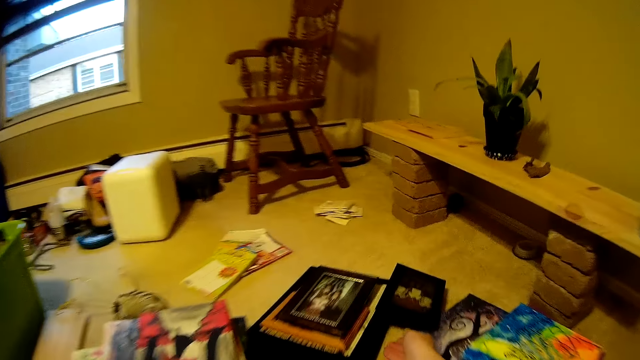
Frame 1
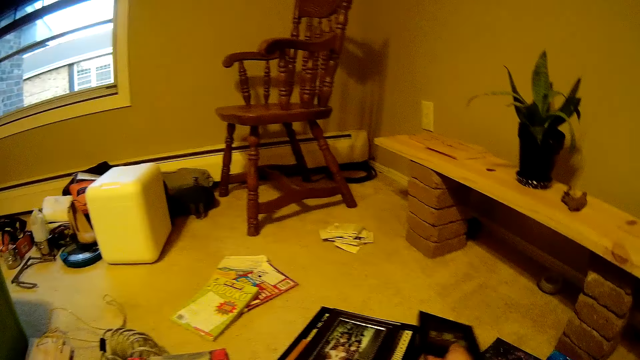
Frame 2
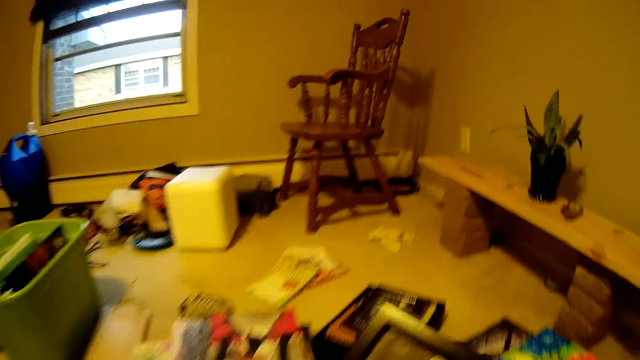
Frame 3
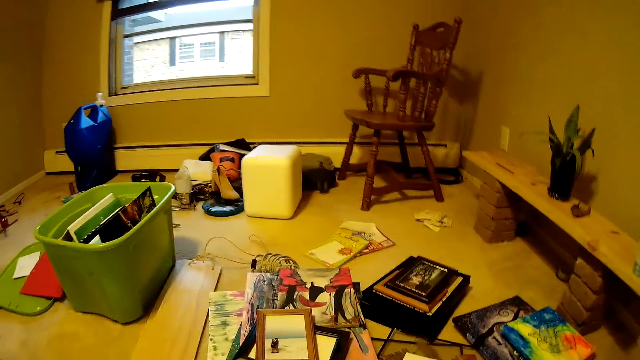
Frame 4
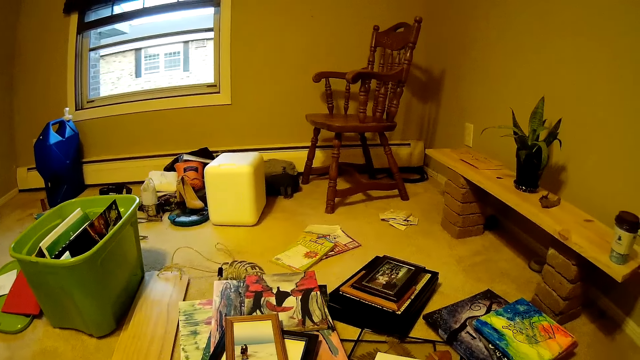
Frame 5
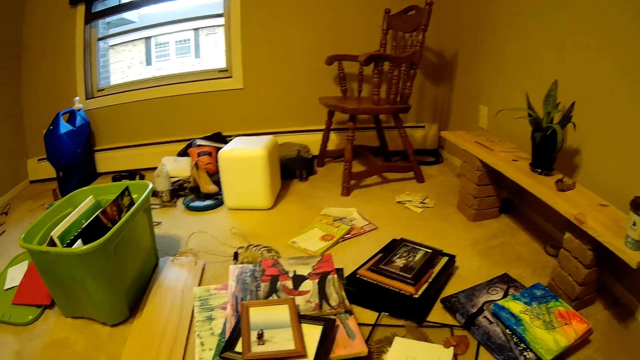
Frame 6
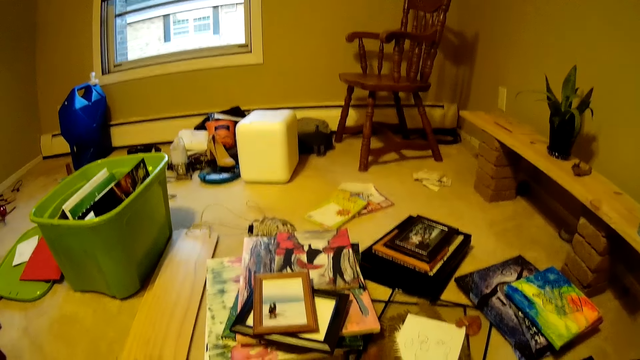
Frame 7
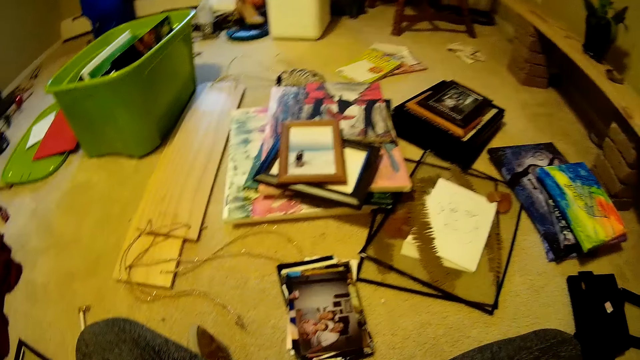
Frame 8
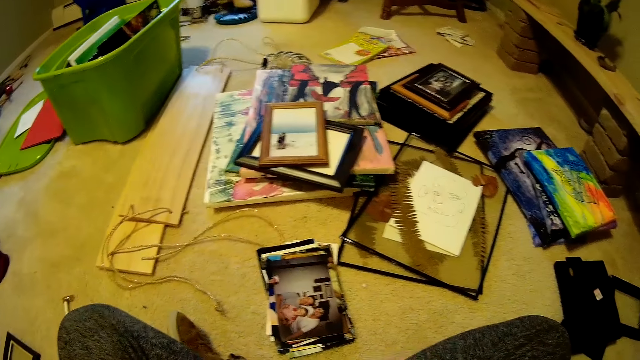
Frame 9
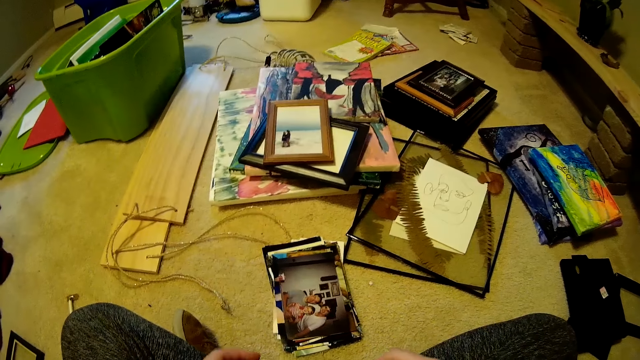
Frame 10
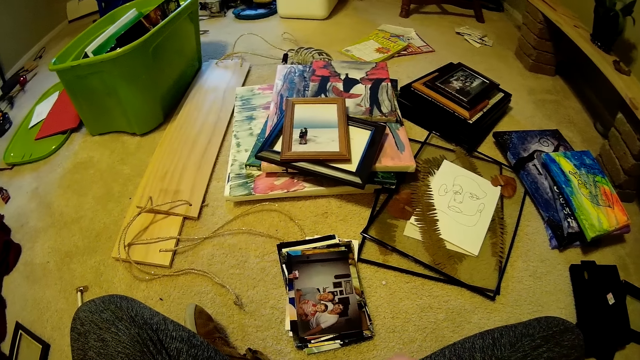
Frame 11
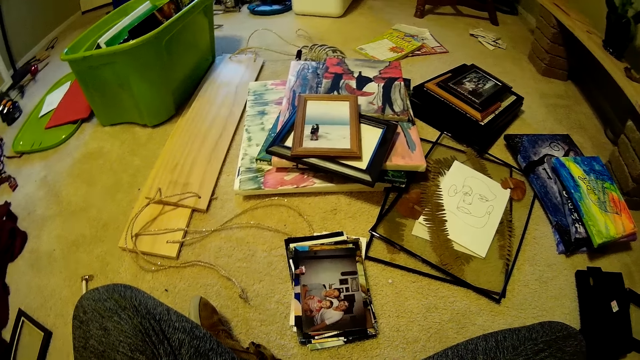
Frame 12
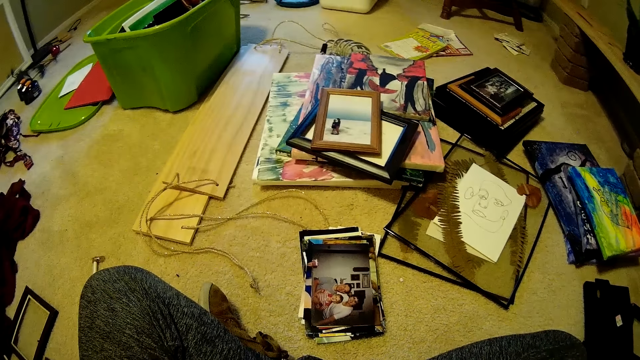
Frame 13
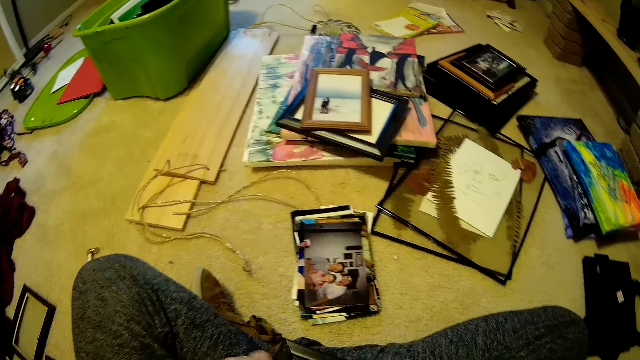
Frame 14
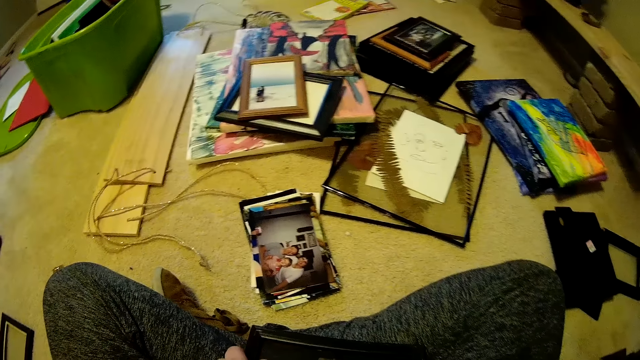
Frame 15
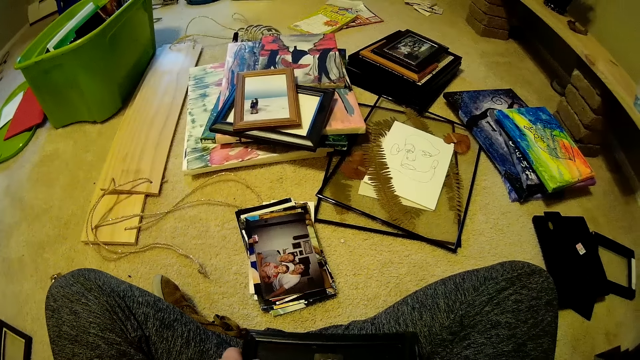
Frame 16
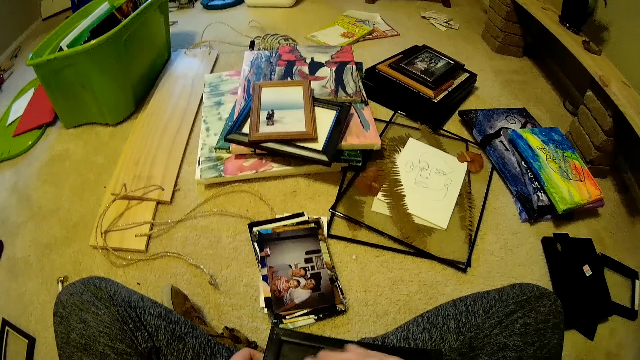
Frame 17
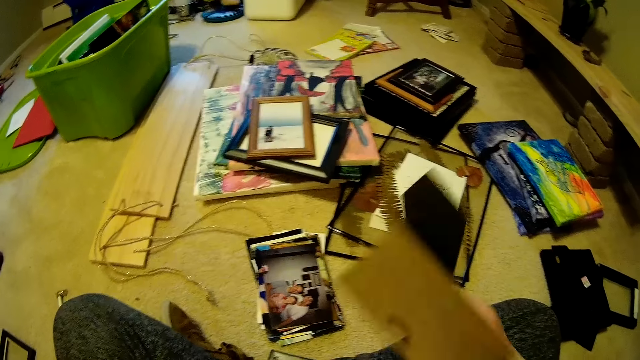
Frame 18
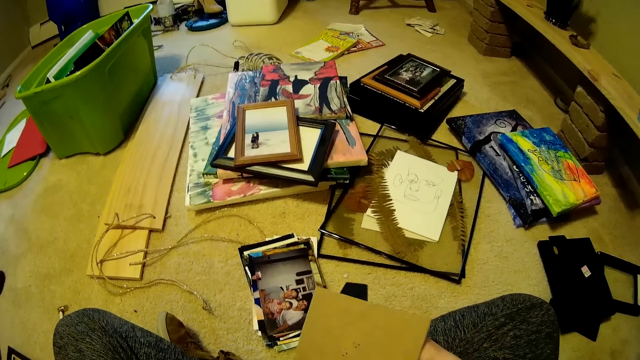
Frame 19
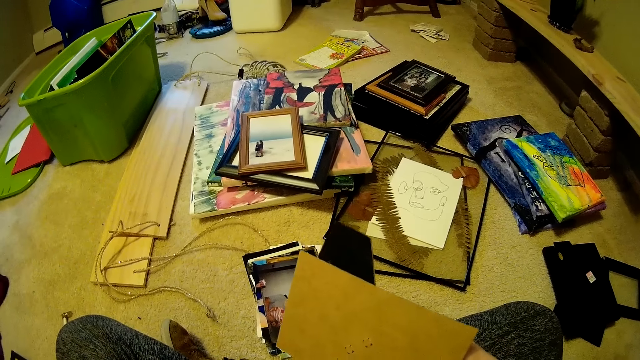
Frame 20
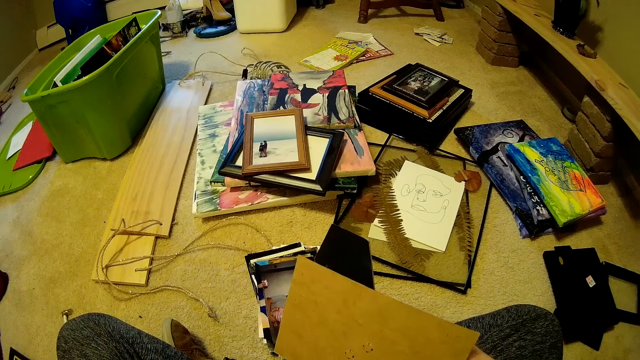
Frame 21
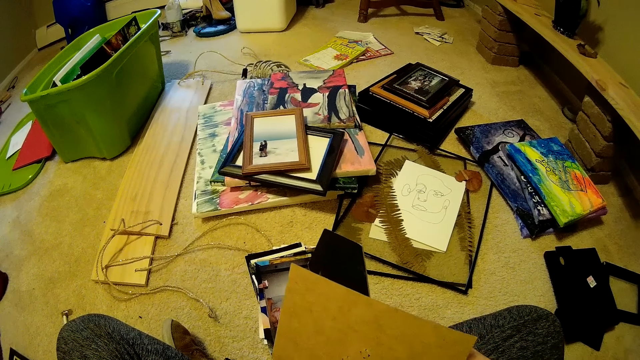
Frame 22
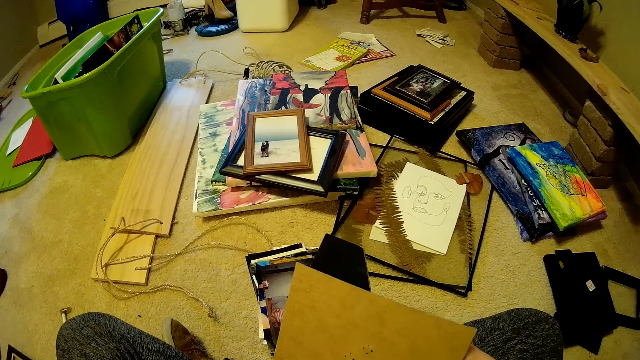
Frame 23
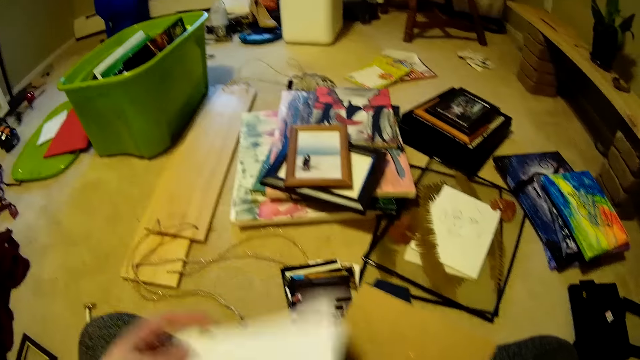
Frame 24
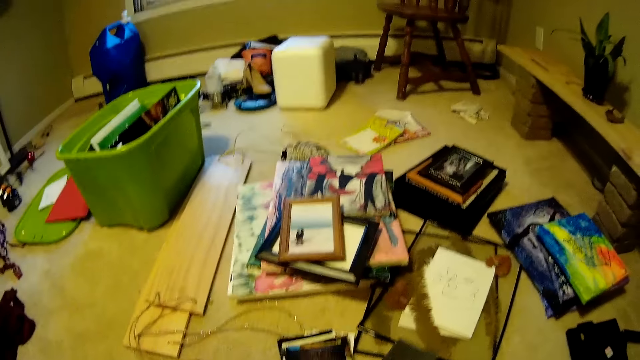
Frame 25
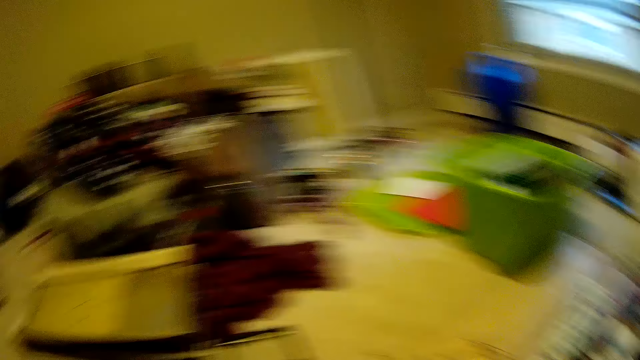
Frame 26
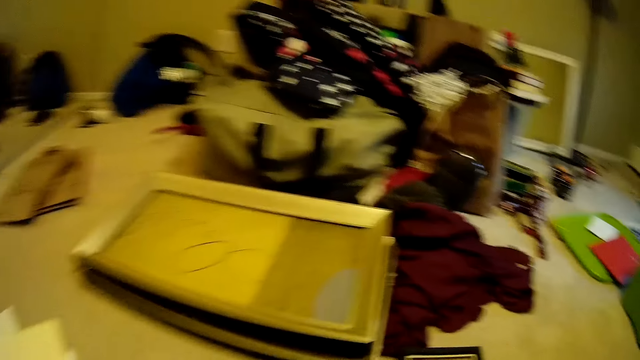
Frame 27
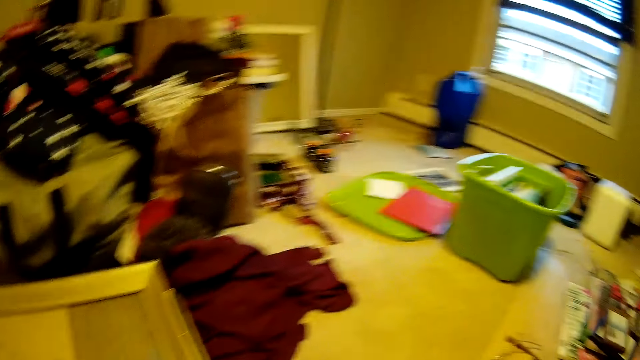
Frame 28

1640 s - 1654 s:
The camera wearer picks a photo frame from the floor with her right hand. She opens the photo frame with both hands. She removes the cover of the frame. She removes a photo from the photo frame with her left hand. She drops the photo on the floor with her left hand.

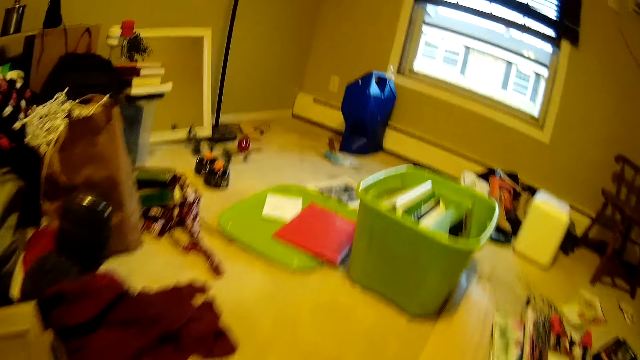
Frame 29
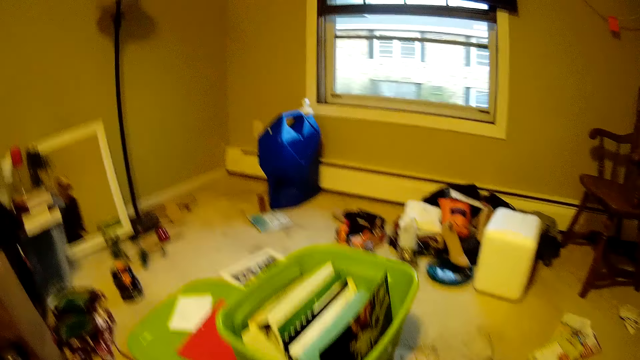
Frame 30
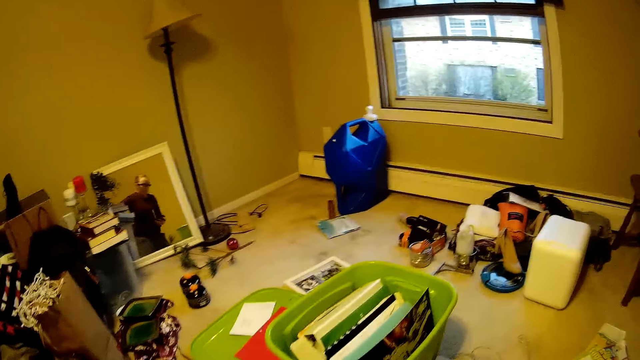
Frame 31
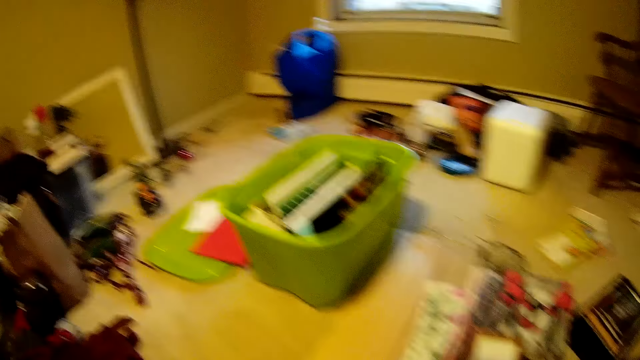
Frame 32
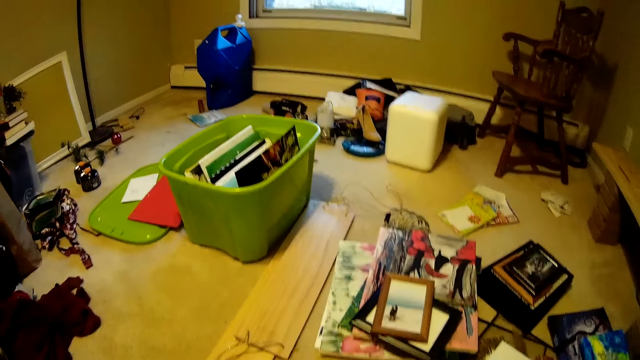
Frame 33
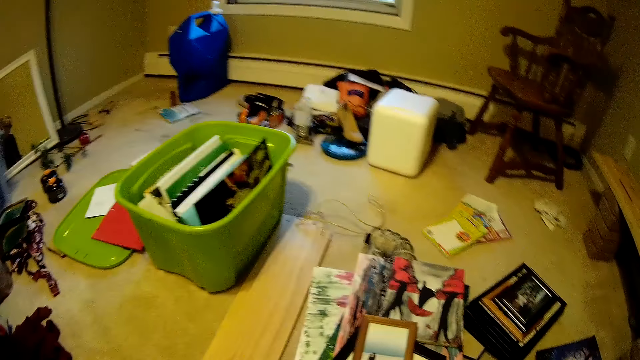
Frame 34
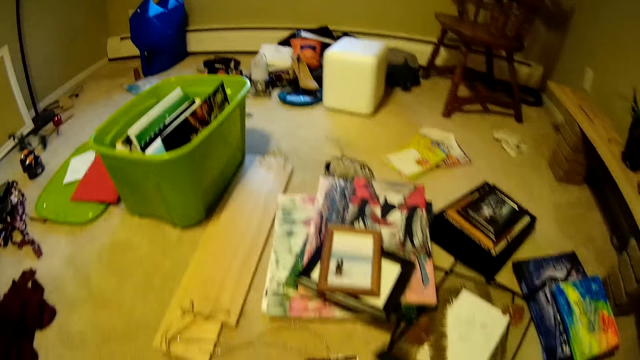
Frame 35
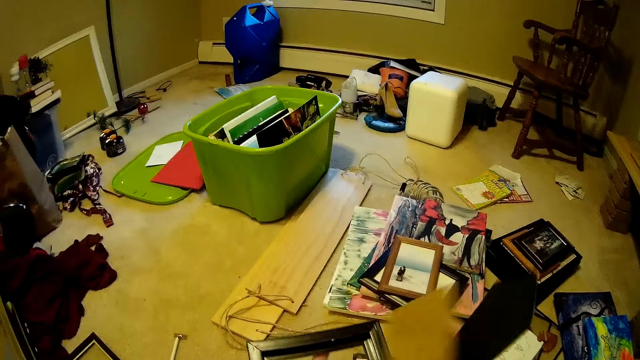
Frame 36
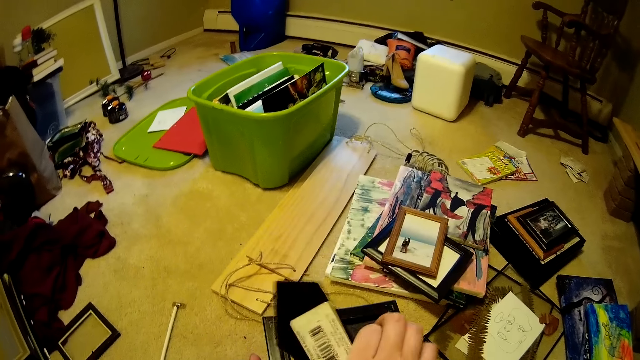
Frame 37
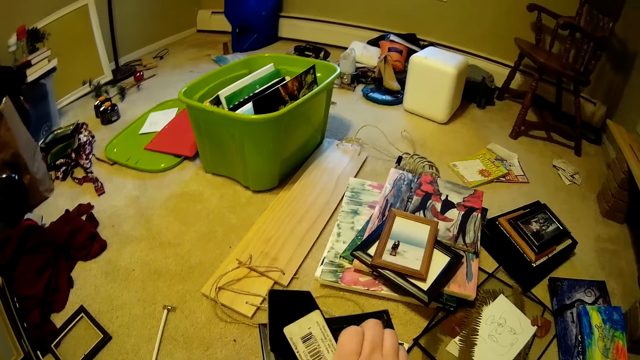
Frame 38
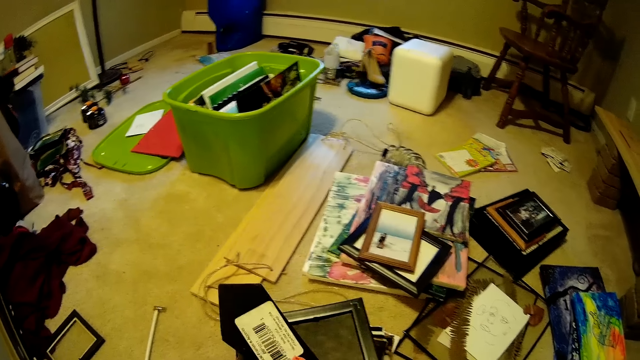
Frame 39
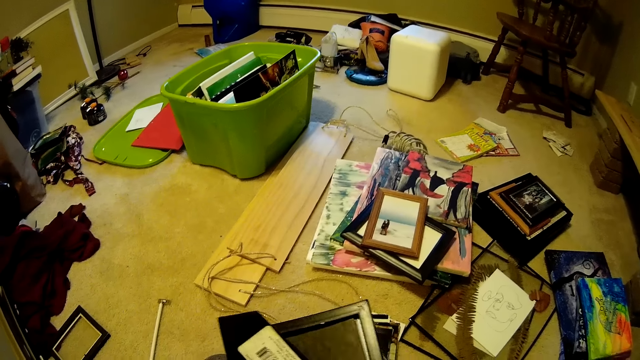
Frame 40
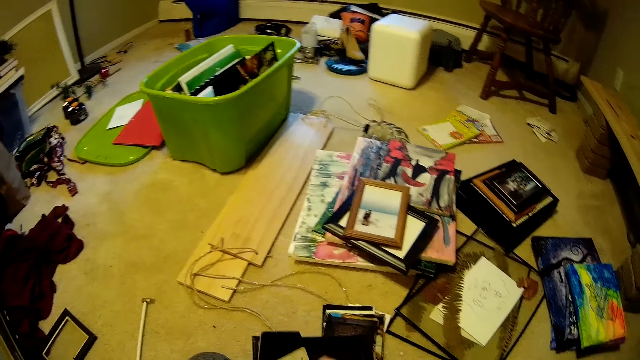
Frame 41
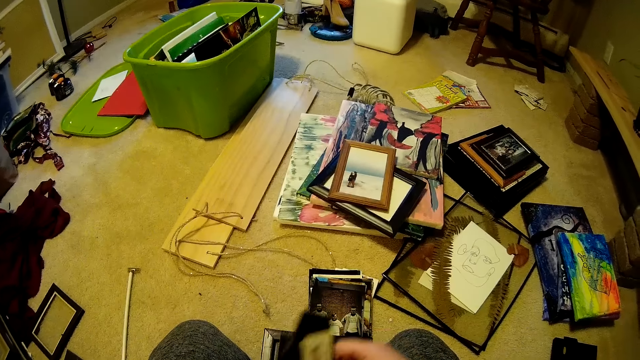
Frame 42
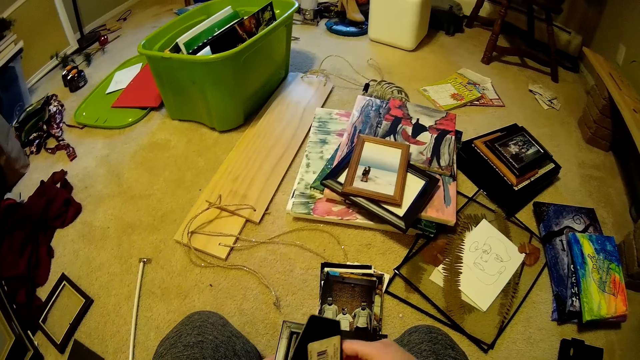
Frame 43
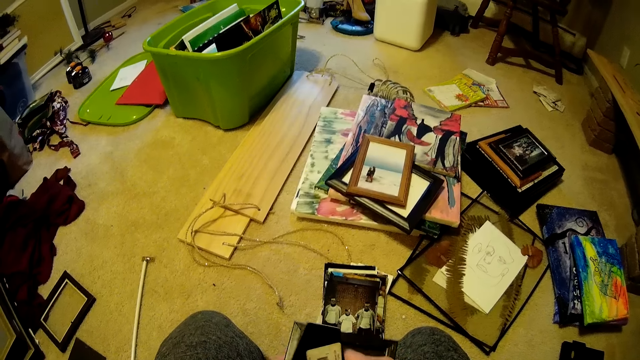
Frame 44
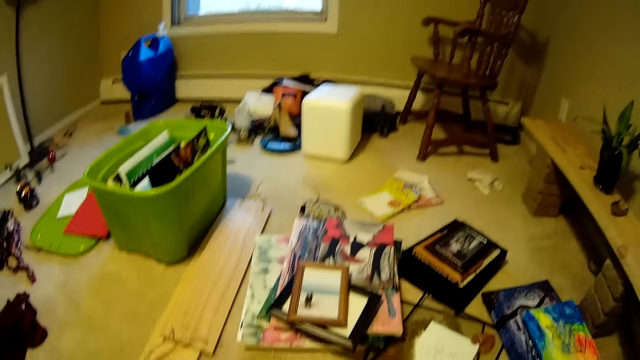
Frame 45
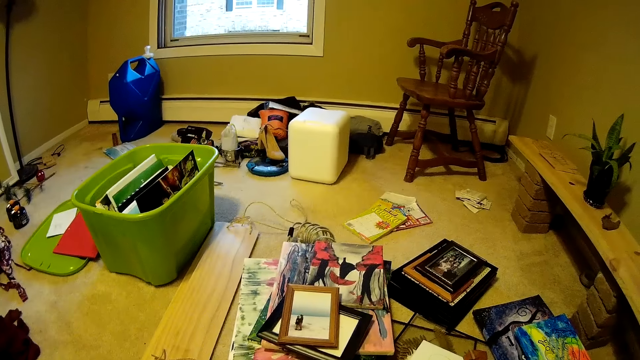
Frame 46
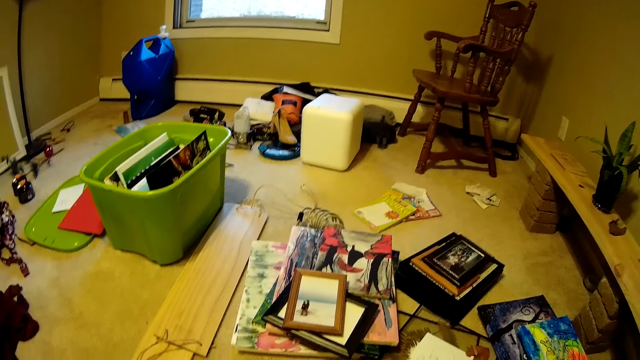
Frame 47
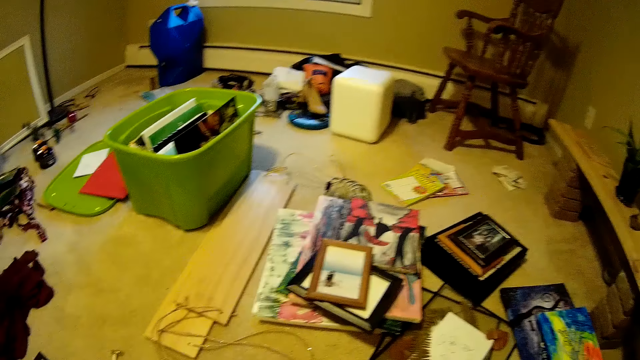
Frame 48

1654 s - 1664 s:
The camera wearer looks around. She closes the photo frame with both hands. She attaches the cover to the frame.
